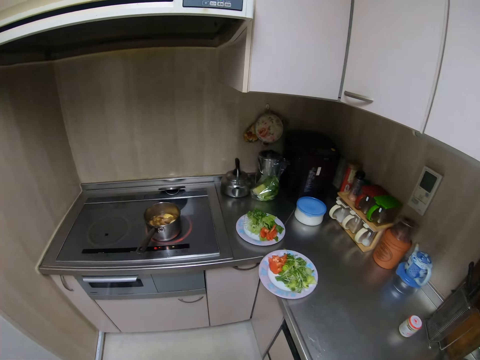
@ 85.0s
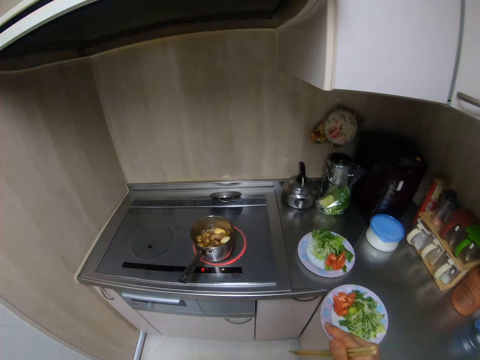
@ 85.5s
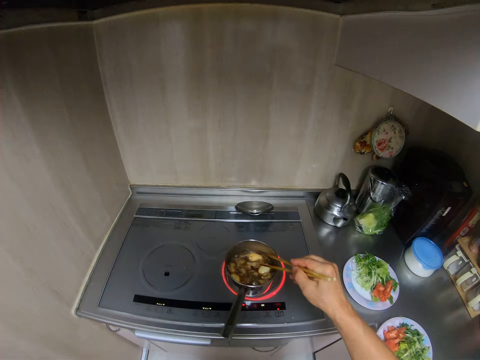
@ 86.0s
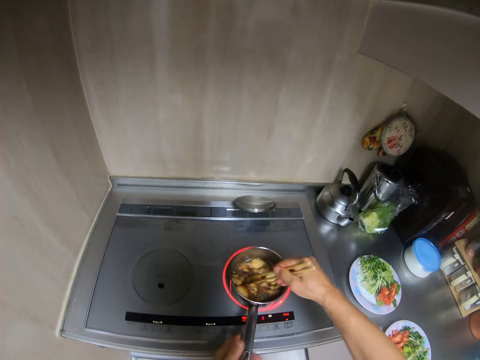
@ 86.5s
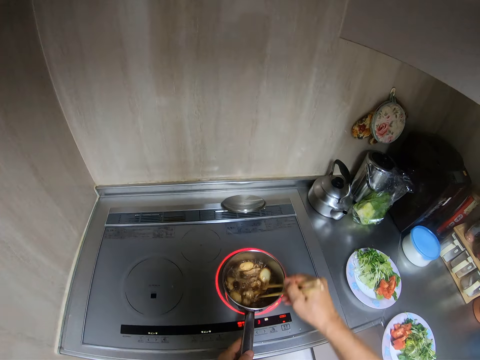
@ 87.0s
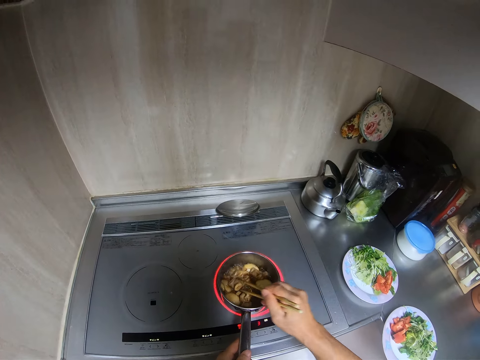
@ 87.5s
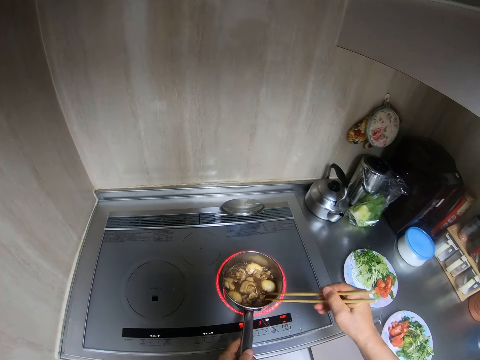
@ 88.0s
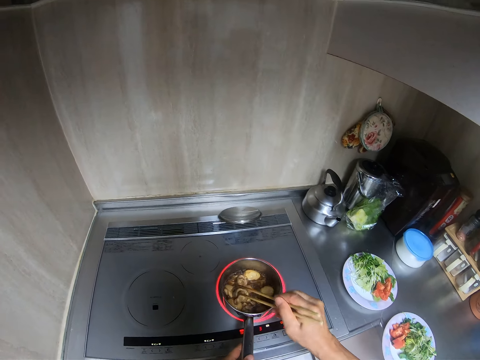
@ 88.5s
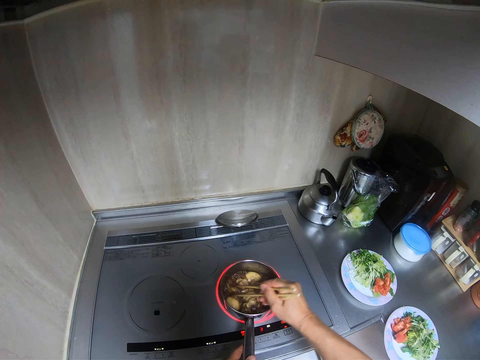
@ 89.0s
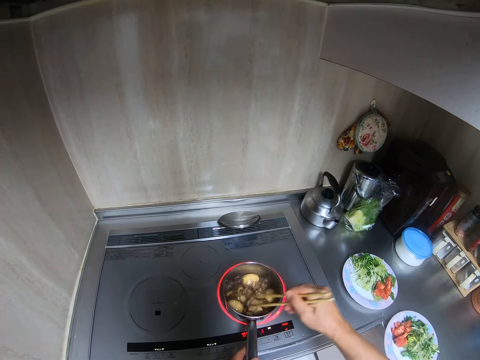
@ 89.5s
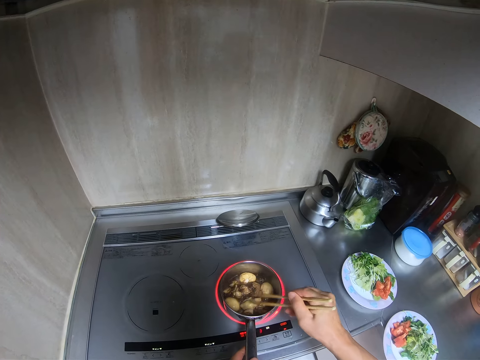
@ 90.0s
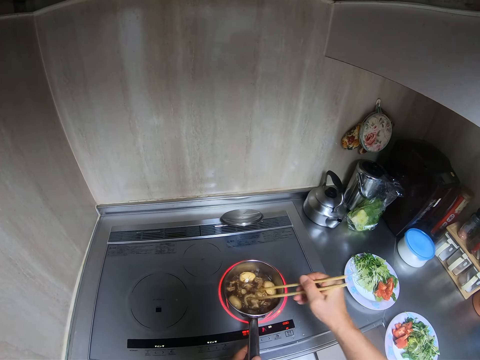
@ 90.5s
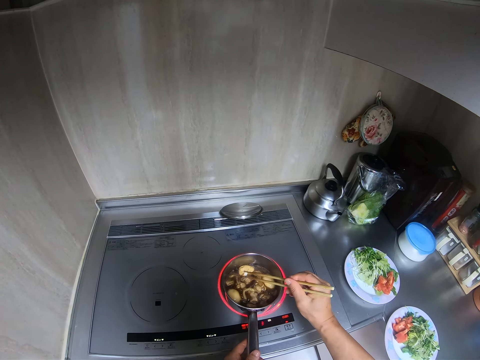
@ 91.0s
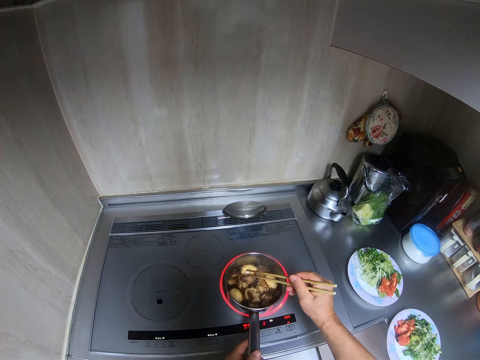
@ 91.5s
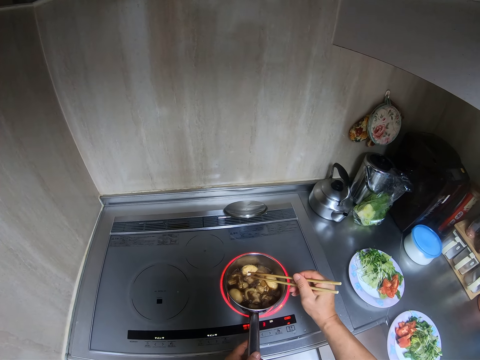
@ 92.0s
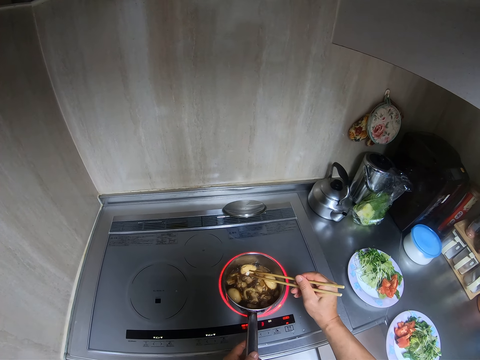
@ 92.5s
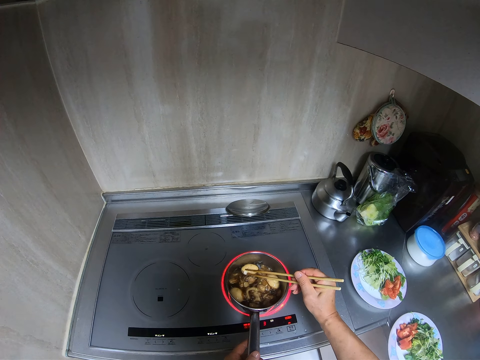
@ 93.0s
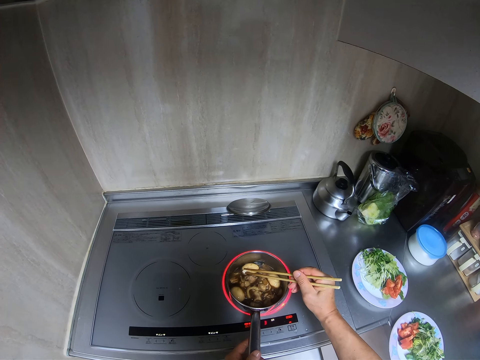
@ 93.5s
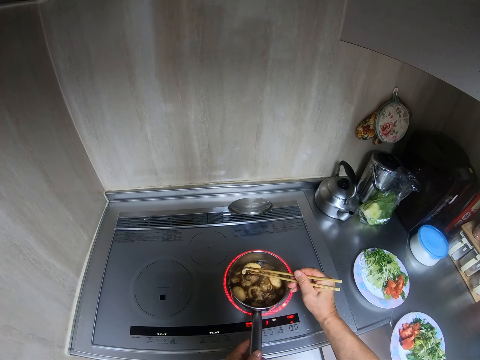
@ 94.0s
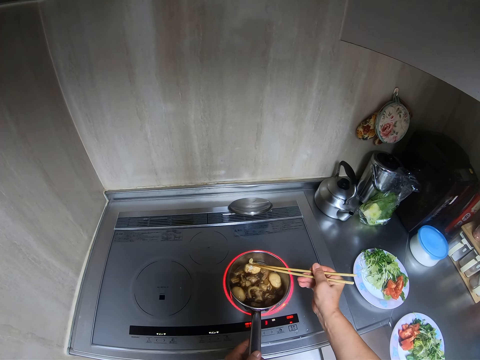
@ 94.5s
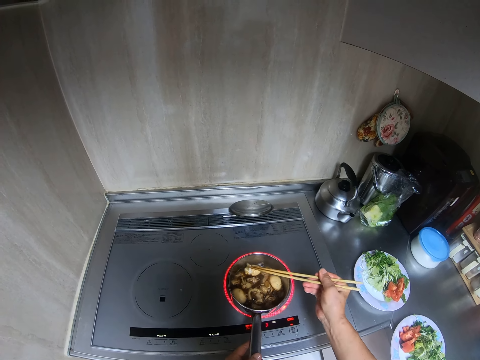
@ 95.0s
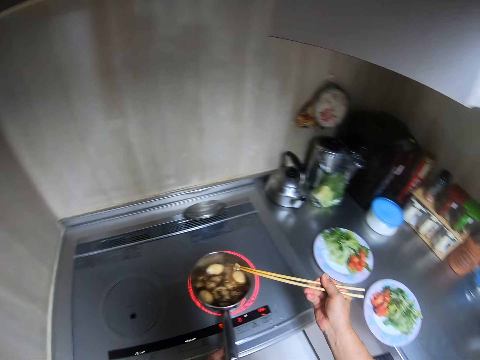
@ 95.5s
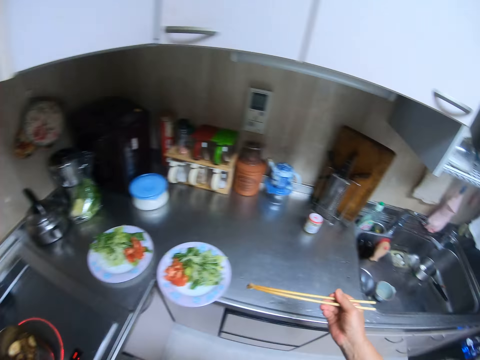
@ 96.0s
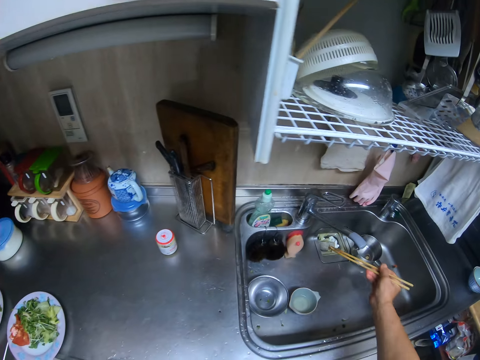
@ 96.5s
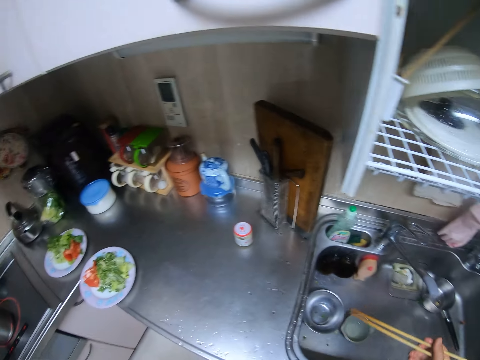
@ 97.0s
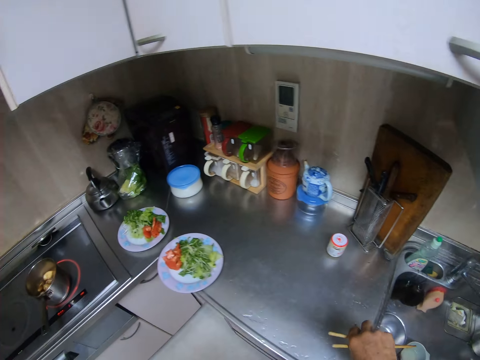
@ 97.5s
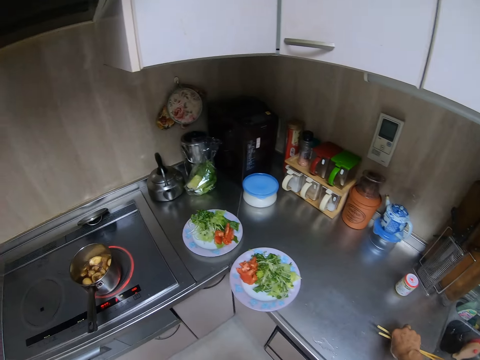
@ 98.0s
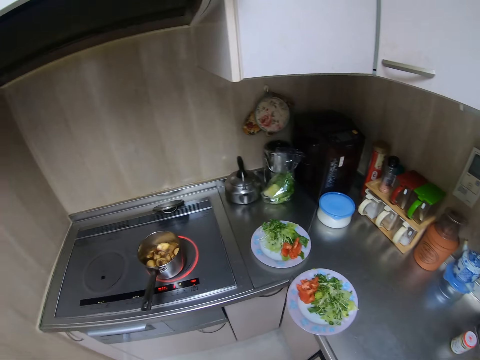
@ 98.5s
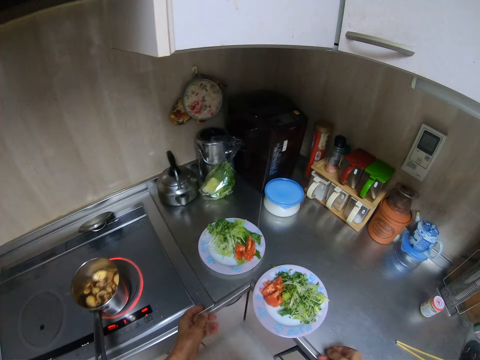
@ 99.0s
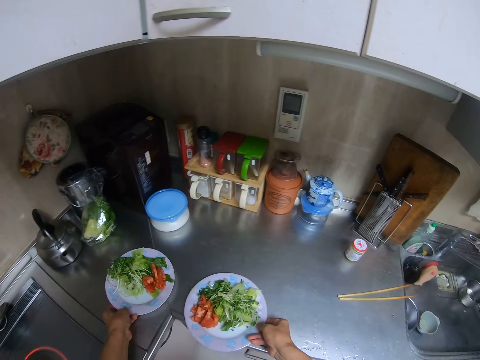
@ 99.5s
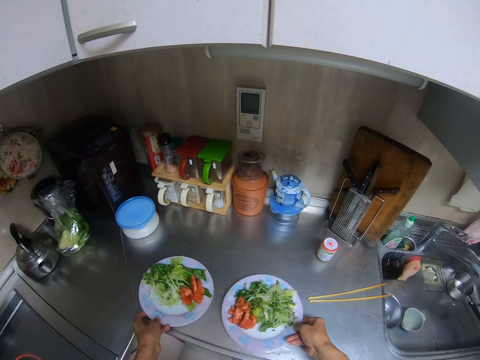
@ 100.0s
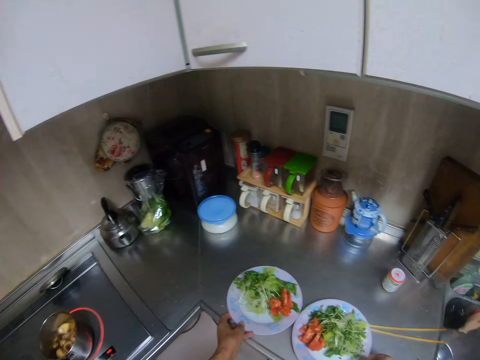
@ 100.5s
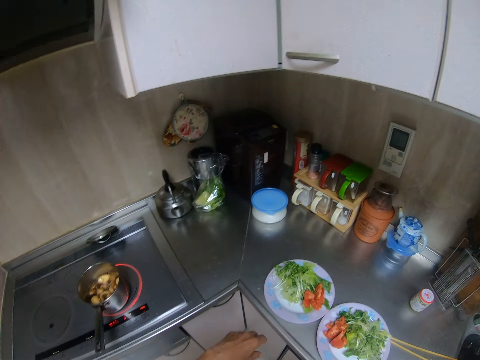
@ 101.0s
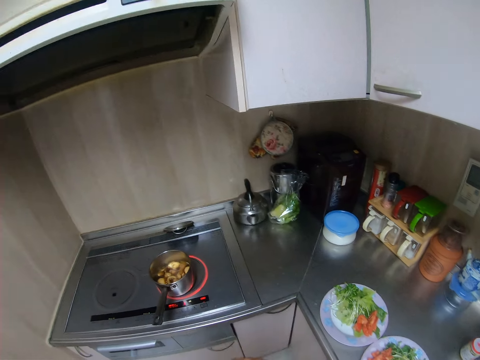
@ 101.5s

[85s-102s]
The camera wearer stirs the eggs in the pot with the chopsticks. He removes some dirt from an egg with the chopsticks. He walks around the kitchen. He throws the dirt in the kitchen sink. He walks away from the sink. He drops the chopsticks on the kitchen cabinet. He moves two plates on the kitchen cabinet. He pulls his hand off the plate.

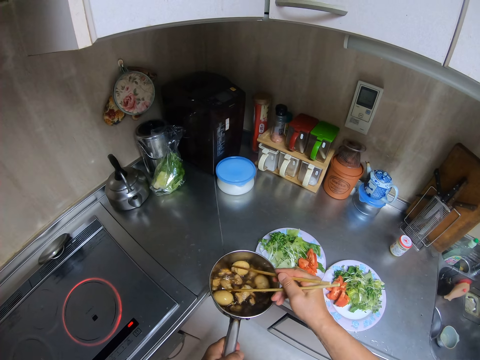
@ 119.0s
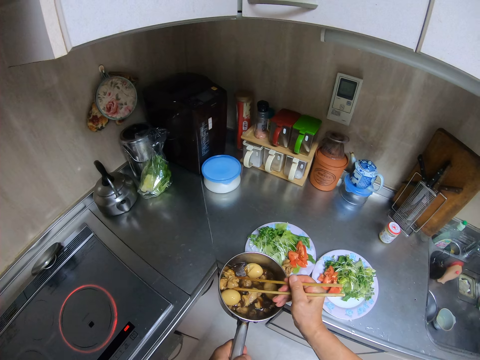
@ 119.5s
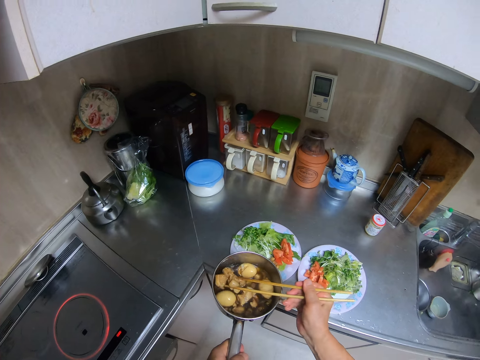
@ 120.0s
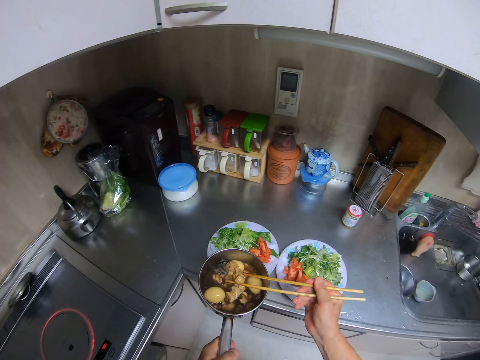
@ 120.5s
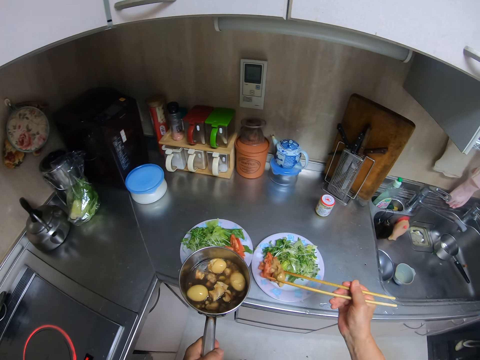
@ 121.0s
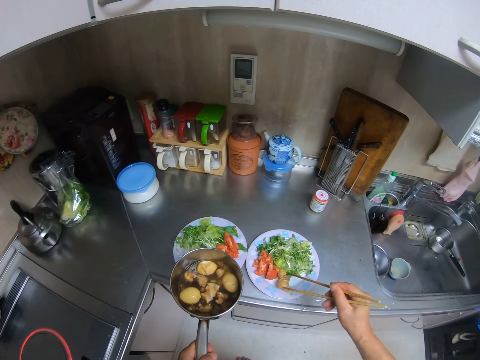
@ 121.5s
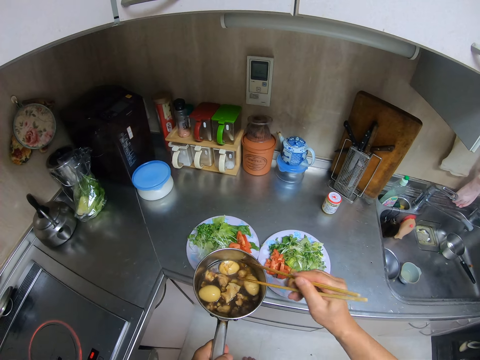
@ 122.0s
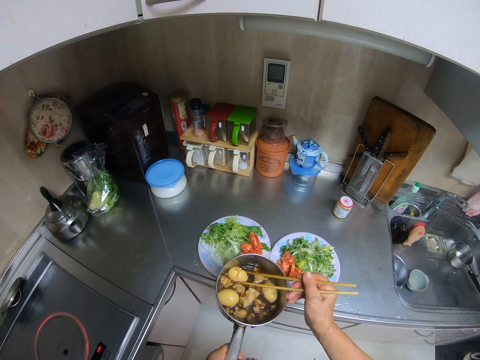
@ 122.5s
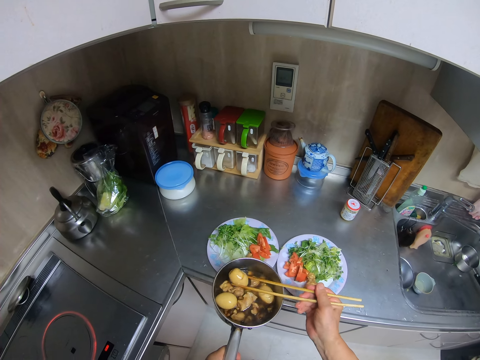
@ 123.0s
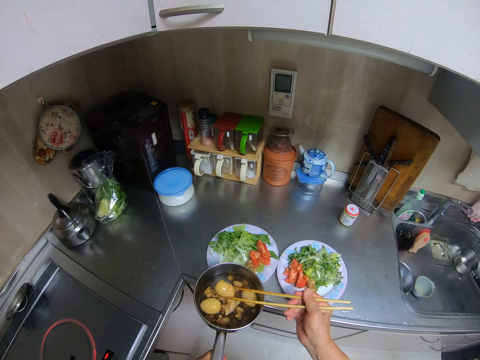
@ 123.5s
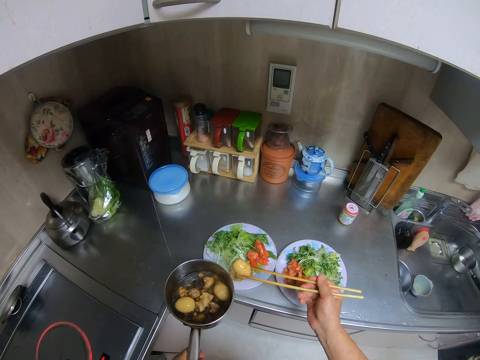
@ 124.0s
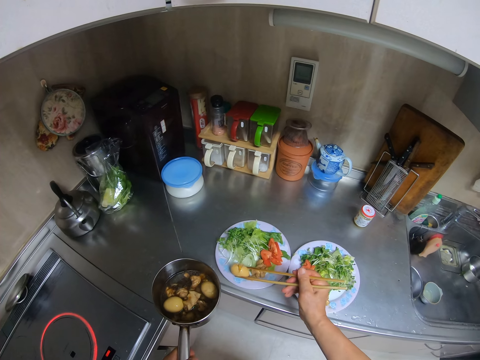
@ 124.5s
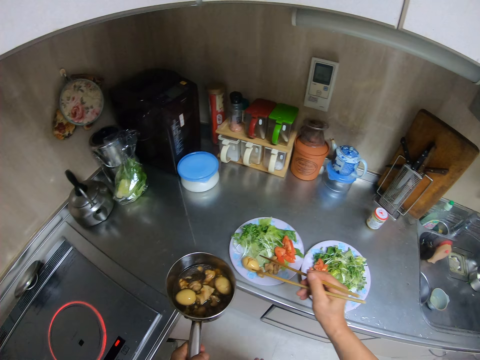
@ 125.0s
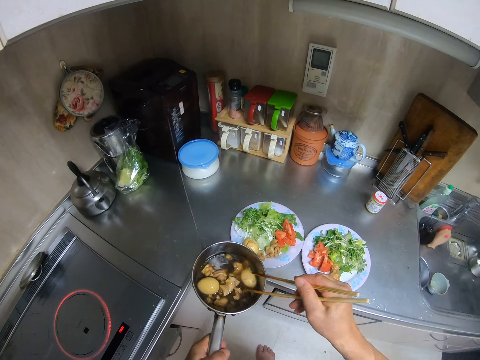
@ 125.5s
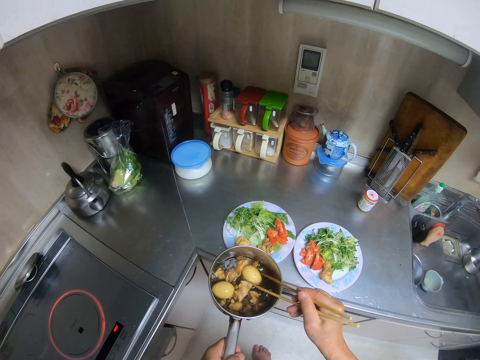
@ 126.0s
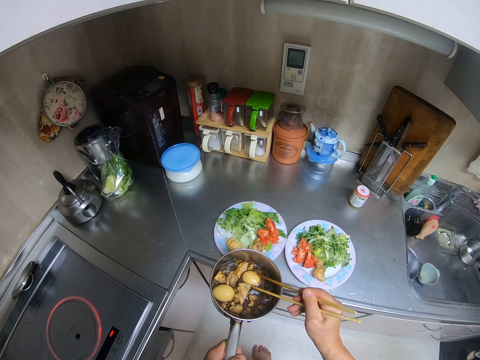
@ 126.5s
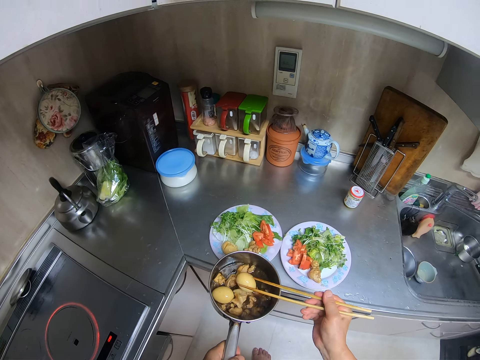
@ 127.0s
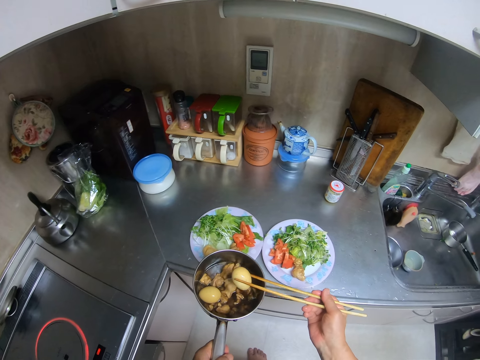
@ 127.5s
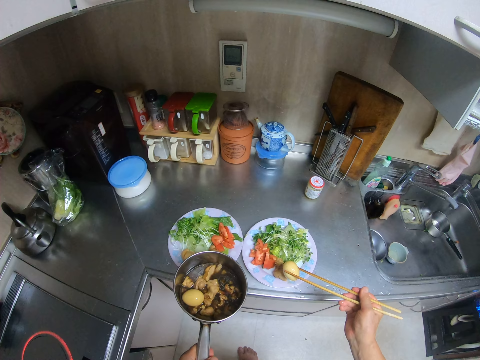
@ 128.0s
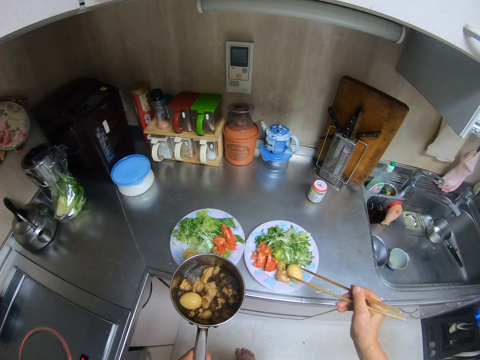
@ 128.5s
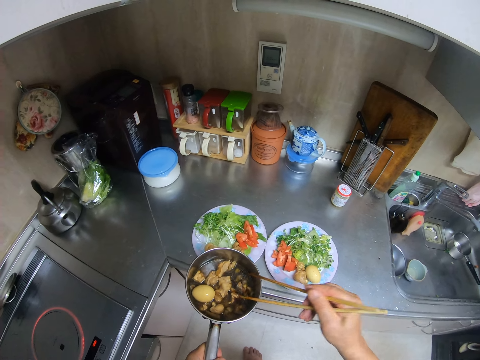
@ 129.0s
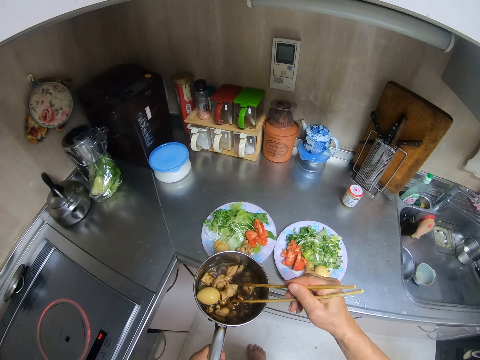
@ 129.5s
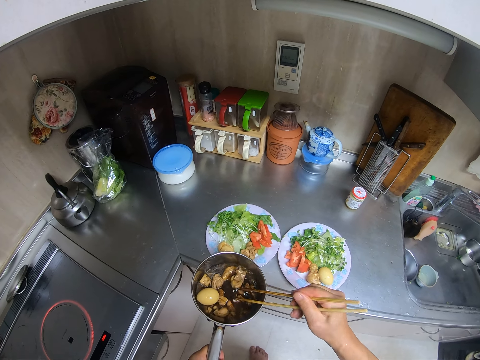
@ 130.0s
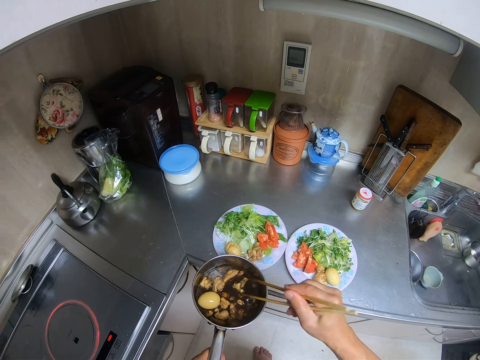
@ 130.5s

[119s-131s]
The camera wearer takes some meat from the pot with the chopsticks. They put the meat in a plate. They take an egg from the pot with the chopsticks. They put the egg in the plate. They take an egg from the pot with the chopsticks. They put the egg in the plate. They take some meat from the pot with the chopsticks.
